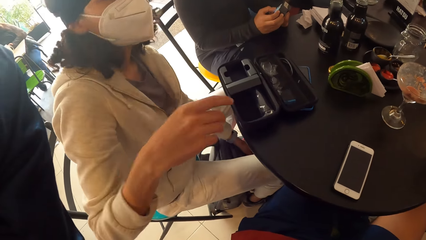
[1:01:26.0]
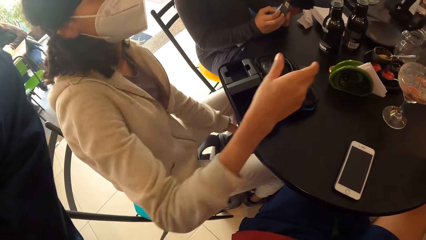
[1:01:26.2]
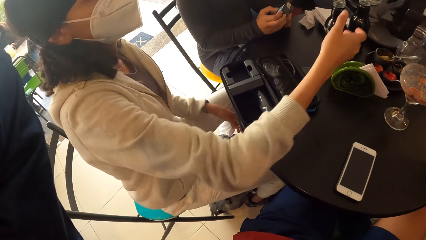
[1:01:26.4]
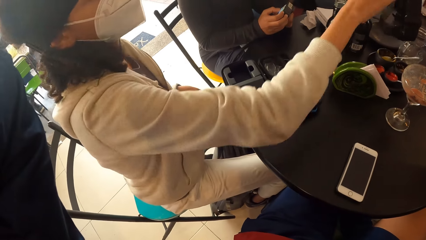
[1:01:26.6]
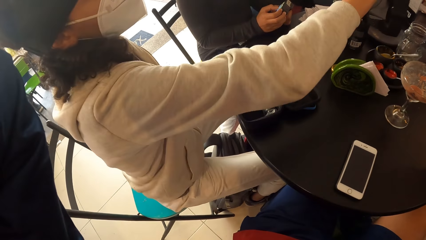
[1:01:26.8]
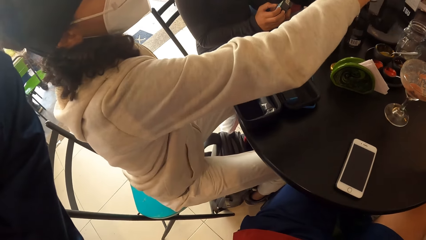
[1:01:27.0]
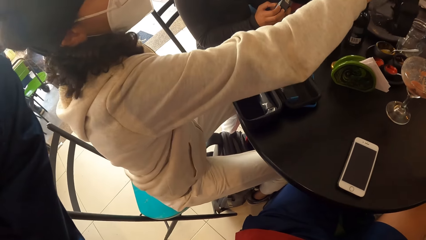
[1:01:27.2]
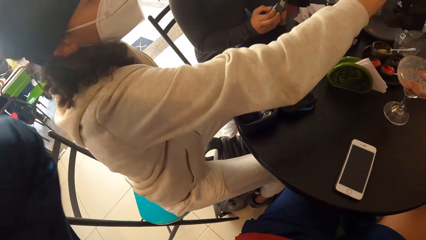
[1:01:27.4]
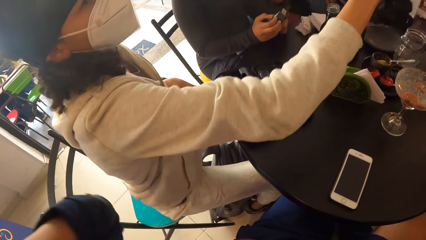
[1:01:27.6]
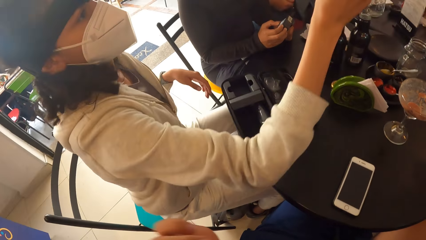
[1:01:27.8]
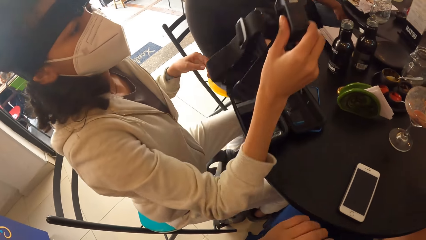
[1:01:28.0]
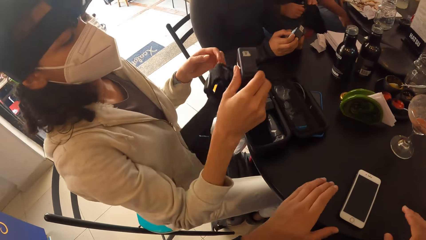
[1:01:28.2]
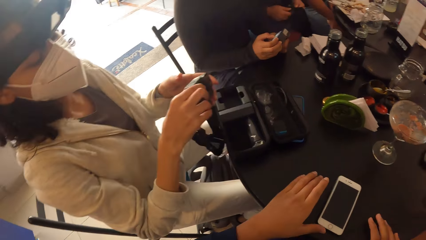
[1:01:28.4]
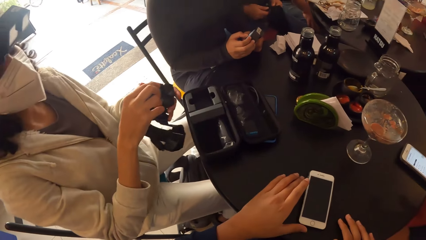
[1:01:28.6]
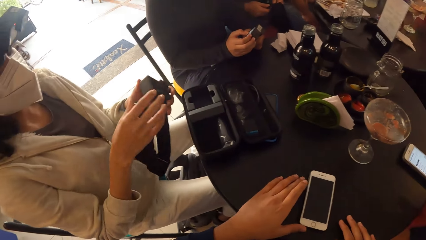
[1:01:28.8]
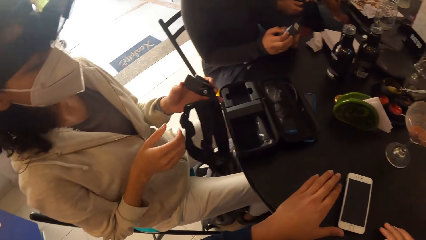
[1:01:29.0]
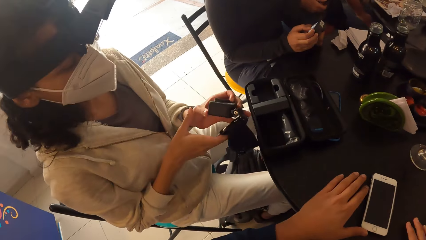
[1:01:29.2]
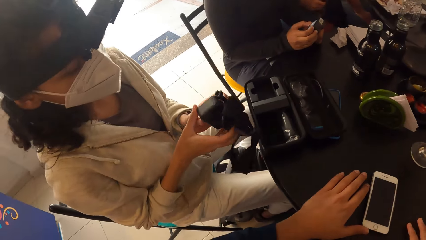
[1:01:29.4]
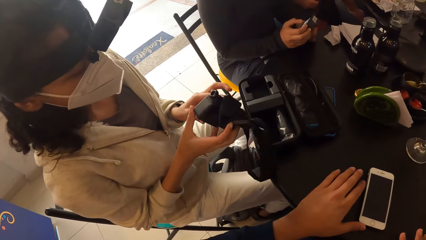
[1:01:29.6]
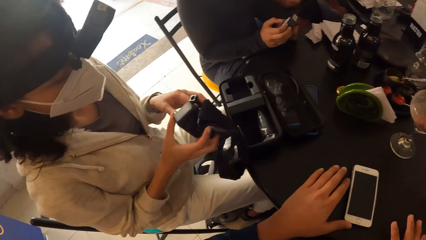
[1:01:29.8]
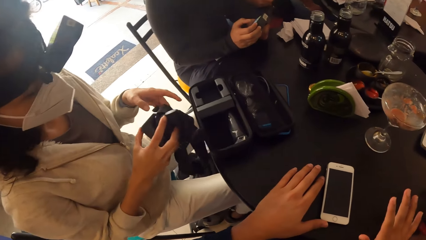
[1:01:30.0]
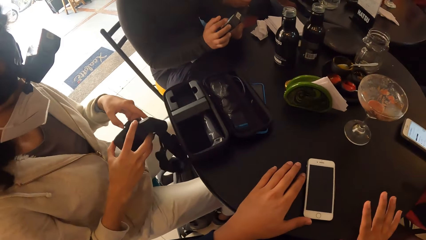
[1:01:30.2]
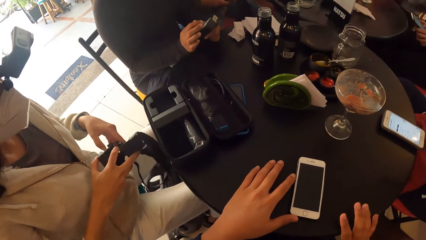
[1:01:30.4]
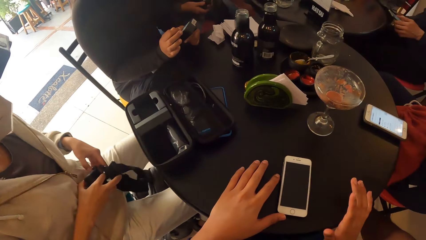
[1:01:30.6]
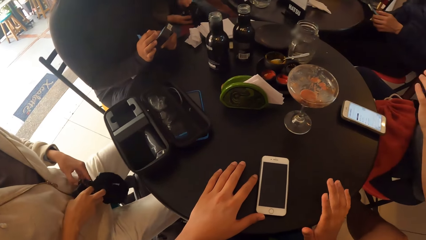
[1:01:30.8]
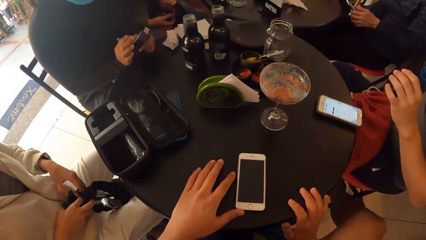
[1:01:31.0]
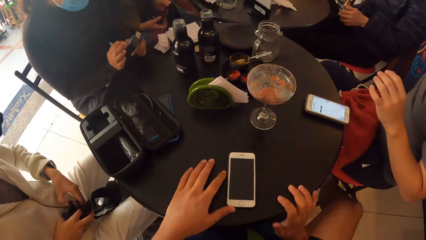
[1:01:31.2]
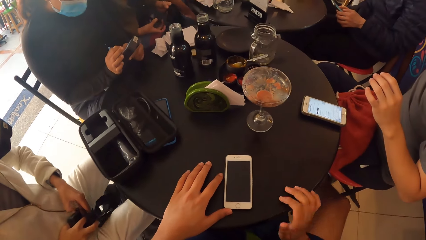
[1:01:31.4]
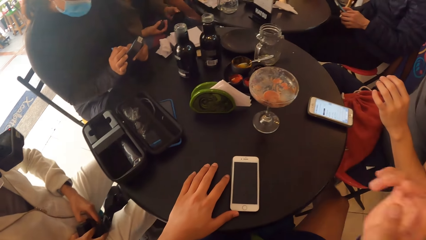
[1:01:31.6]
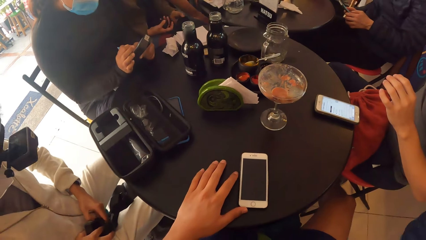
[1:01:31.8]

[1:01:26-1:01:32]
The lady converses with the camera wearer. The woman collects a camera from the man with her right hand. The camera wearer puts his hands on the table, moves the phone on the table with his left hand, and holds the table with his hands.
